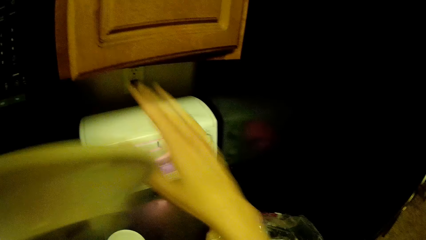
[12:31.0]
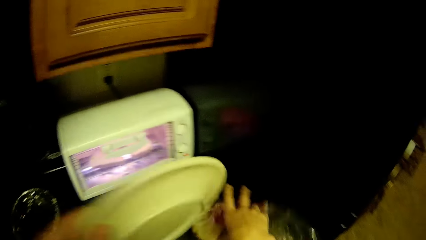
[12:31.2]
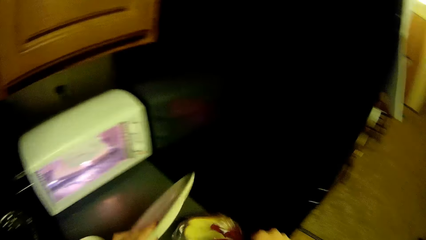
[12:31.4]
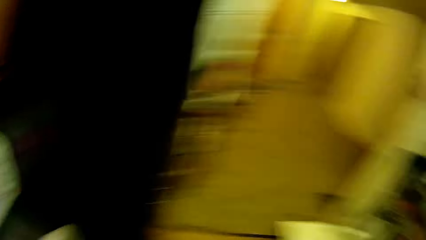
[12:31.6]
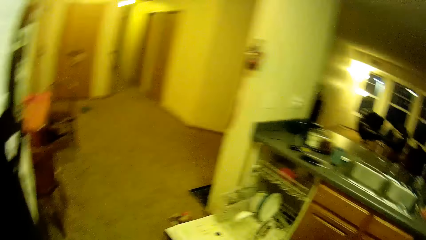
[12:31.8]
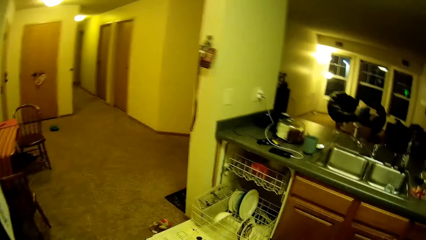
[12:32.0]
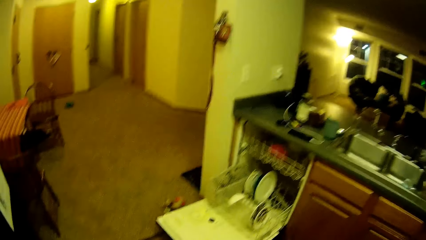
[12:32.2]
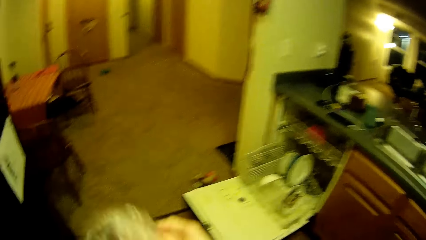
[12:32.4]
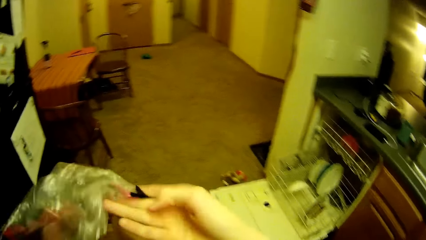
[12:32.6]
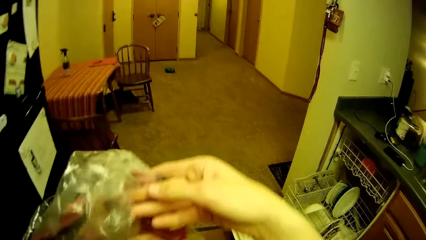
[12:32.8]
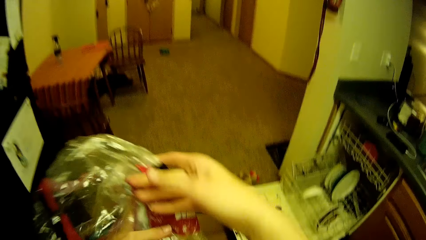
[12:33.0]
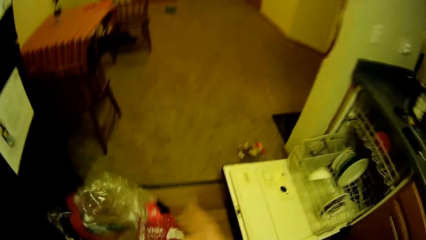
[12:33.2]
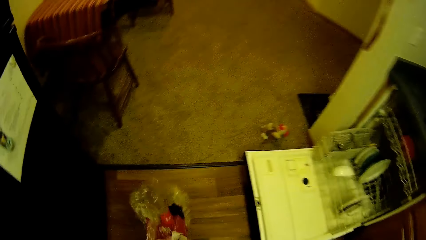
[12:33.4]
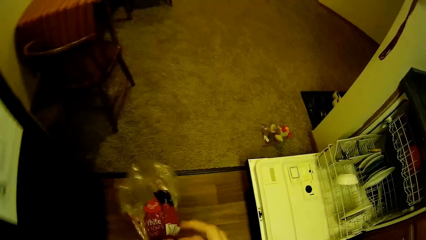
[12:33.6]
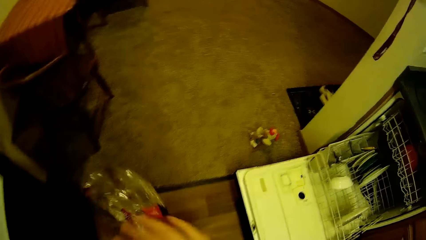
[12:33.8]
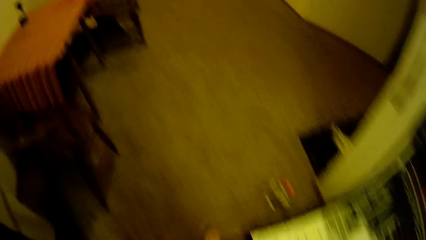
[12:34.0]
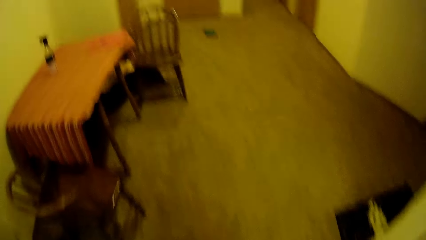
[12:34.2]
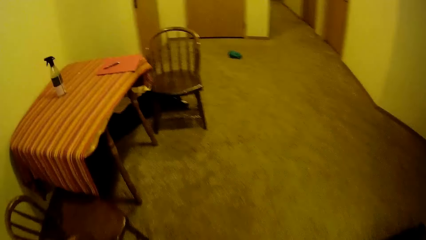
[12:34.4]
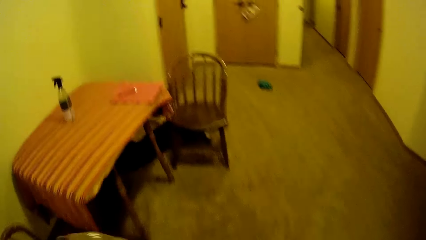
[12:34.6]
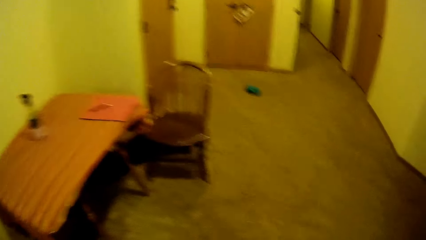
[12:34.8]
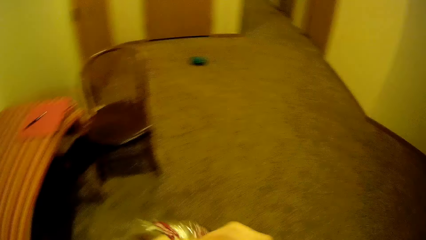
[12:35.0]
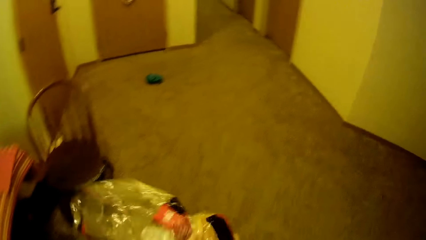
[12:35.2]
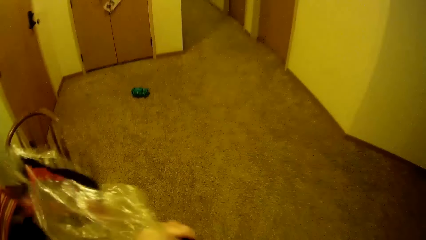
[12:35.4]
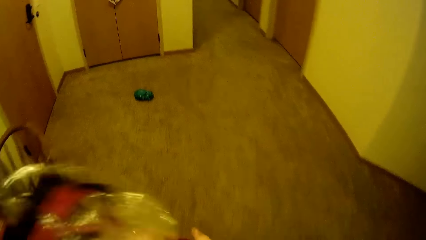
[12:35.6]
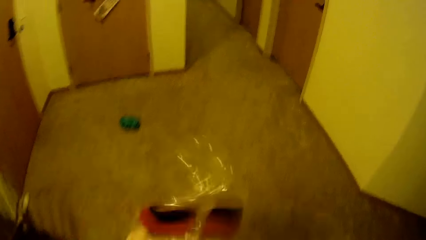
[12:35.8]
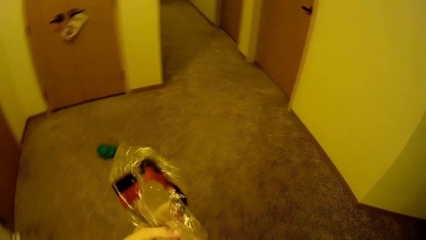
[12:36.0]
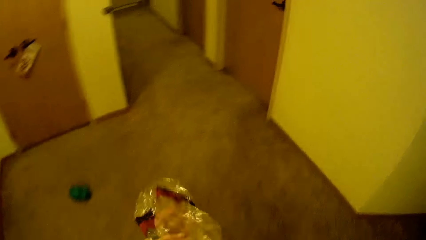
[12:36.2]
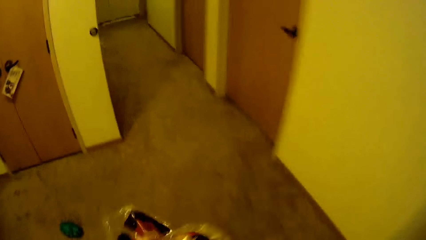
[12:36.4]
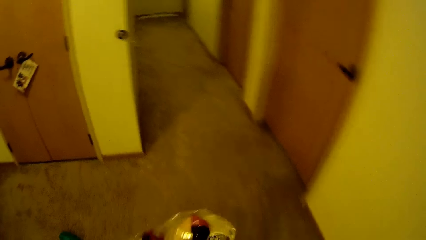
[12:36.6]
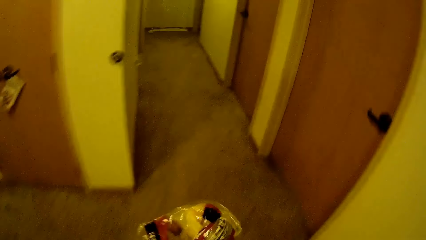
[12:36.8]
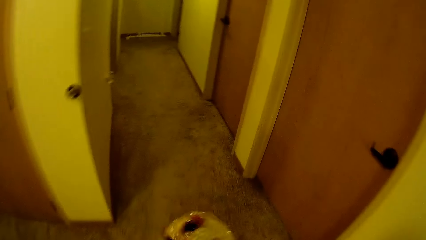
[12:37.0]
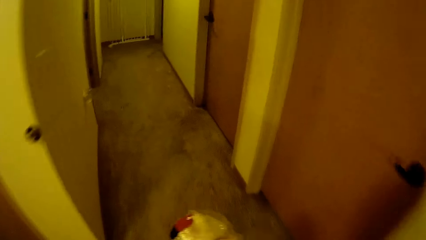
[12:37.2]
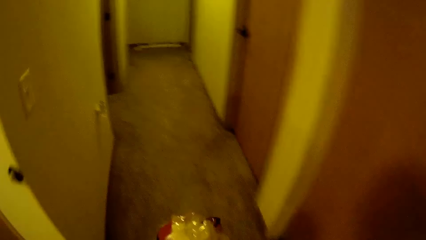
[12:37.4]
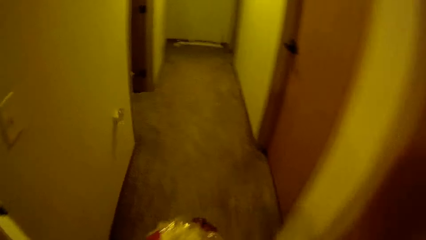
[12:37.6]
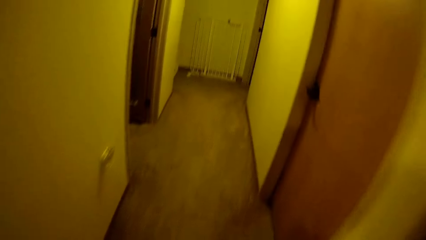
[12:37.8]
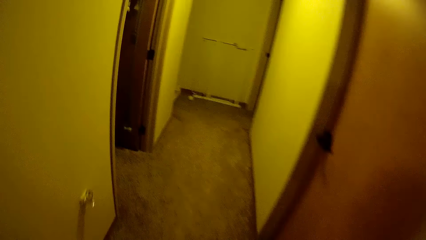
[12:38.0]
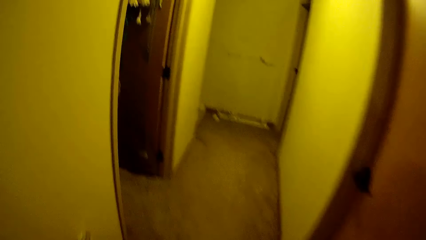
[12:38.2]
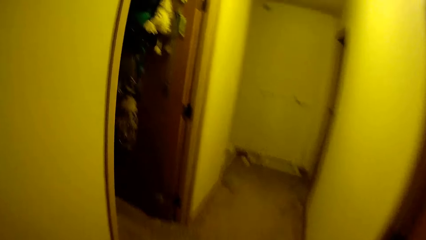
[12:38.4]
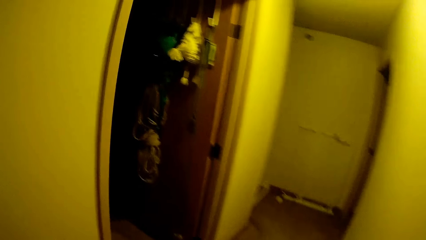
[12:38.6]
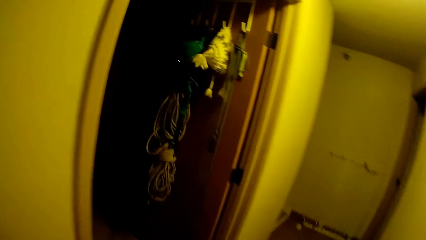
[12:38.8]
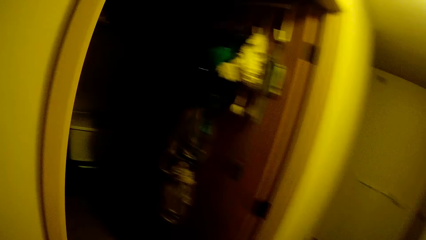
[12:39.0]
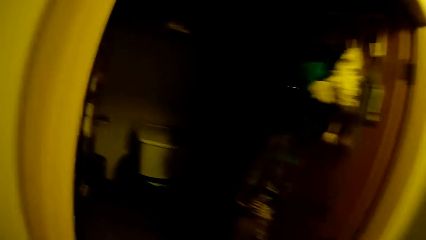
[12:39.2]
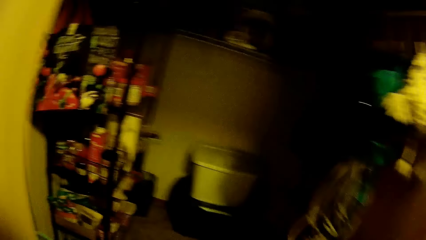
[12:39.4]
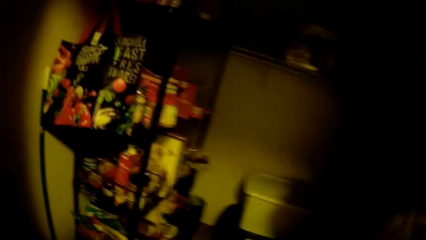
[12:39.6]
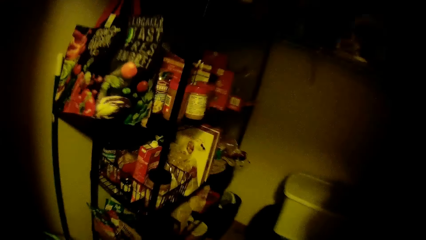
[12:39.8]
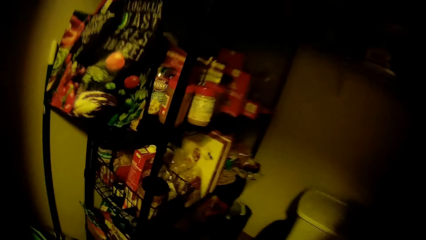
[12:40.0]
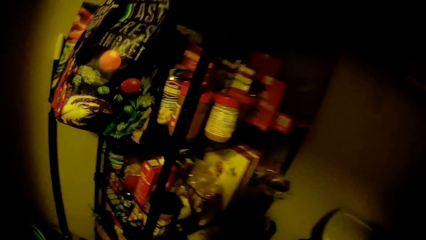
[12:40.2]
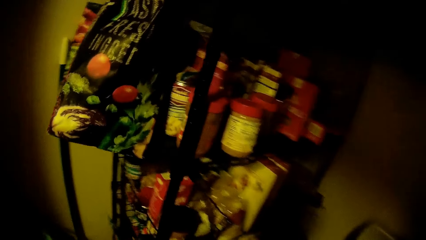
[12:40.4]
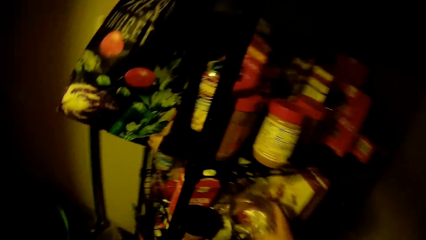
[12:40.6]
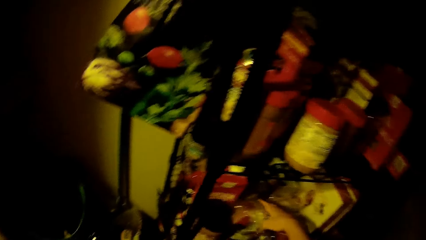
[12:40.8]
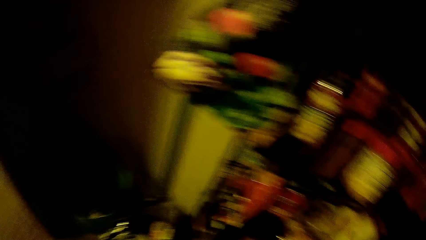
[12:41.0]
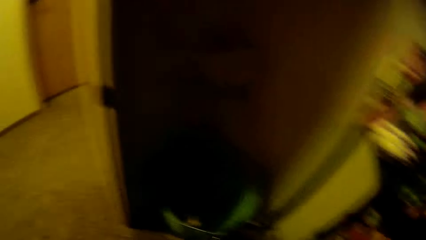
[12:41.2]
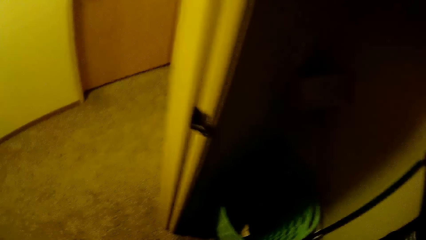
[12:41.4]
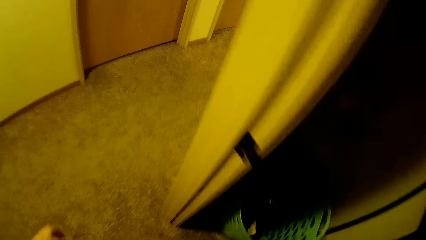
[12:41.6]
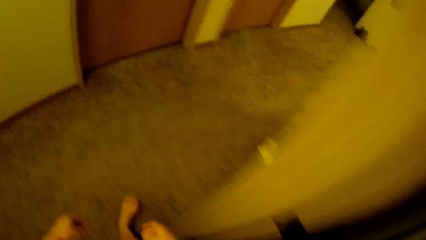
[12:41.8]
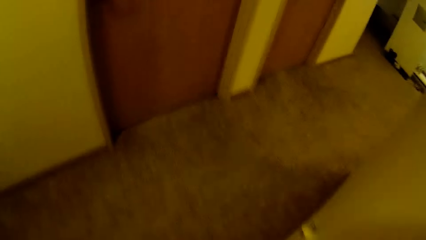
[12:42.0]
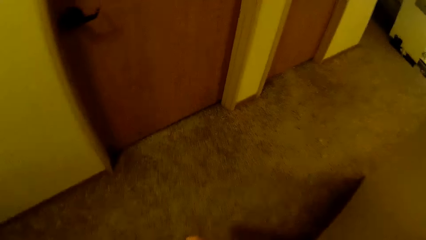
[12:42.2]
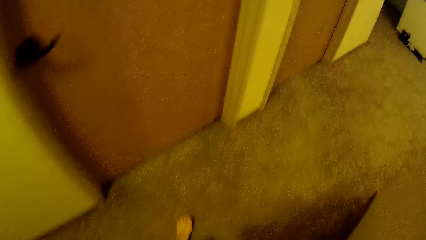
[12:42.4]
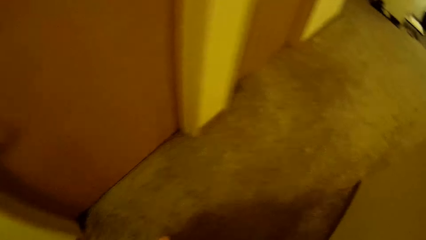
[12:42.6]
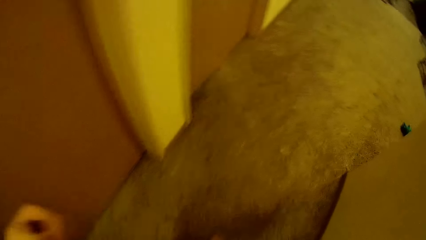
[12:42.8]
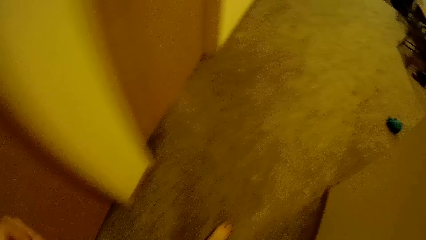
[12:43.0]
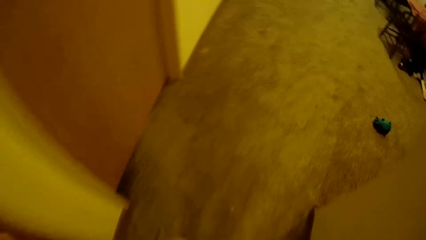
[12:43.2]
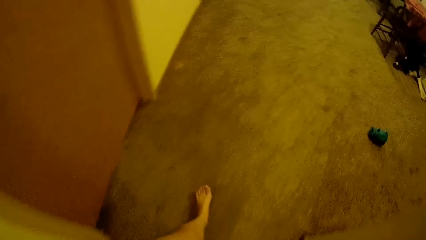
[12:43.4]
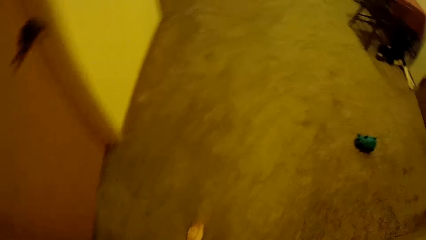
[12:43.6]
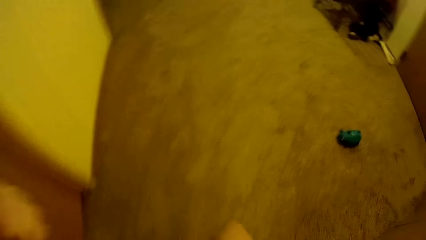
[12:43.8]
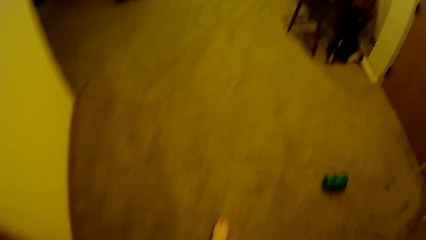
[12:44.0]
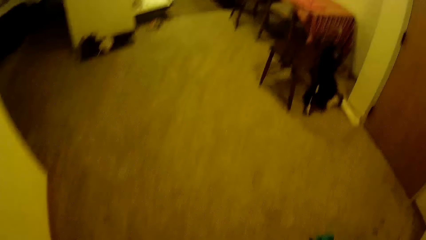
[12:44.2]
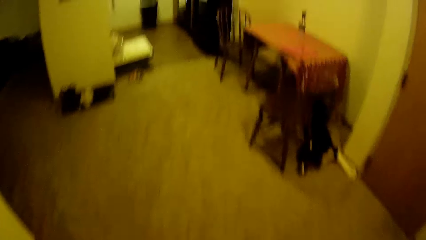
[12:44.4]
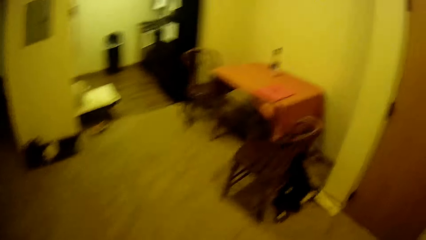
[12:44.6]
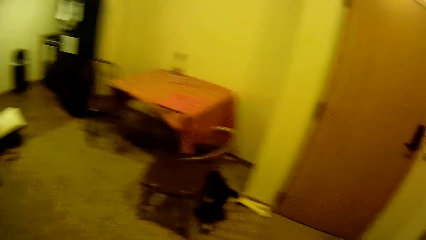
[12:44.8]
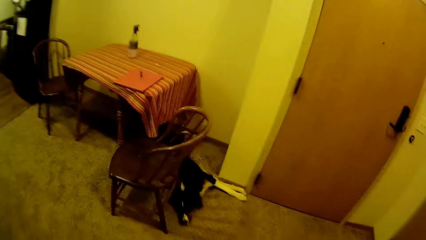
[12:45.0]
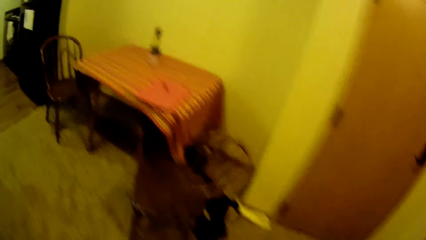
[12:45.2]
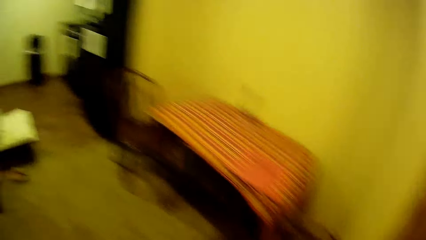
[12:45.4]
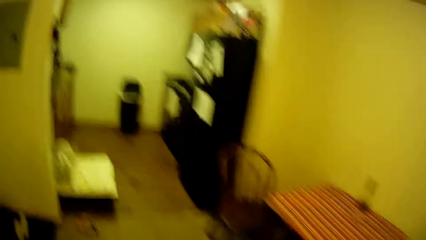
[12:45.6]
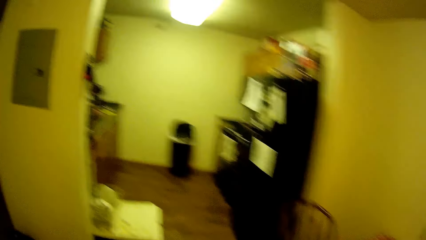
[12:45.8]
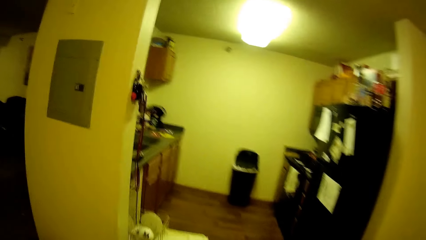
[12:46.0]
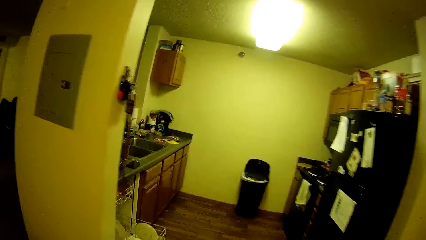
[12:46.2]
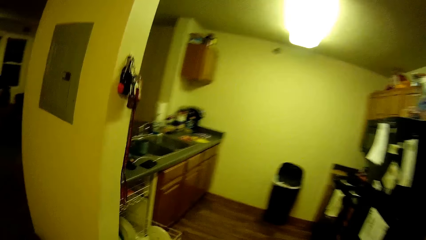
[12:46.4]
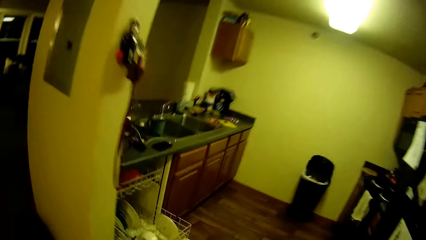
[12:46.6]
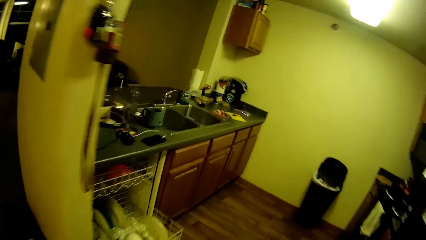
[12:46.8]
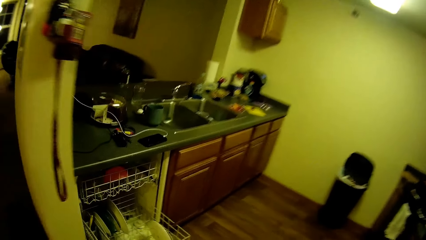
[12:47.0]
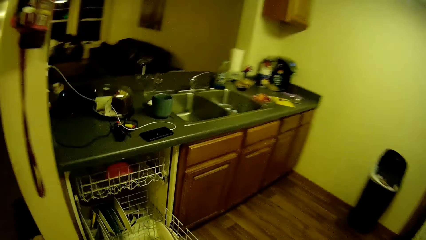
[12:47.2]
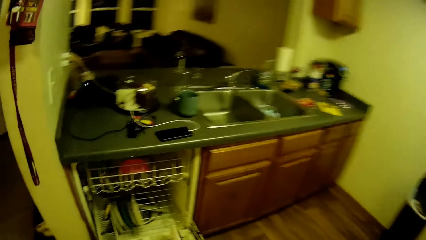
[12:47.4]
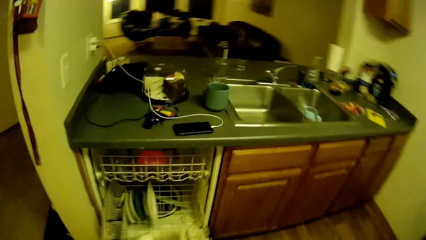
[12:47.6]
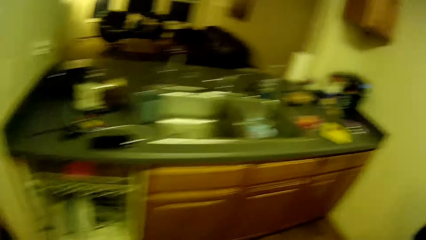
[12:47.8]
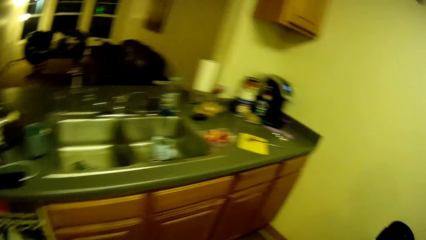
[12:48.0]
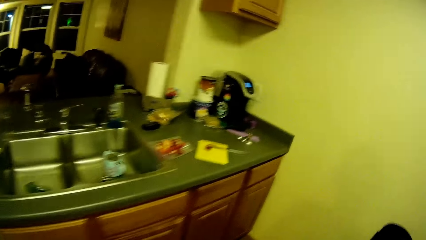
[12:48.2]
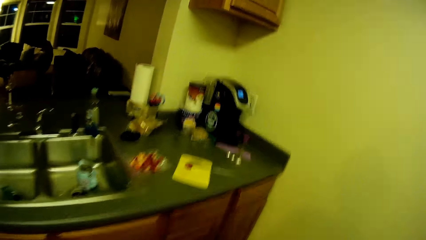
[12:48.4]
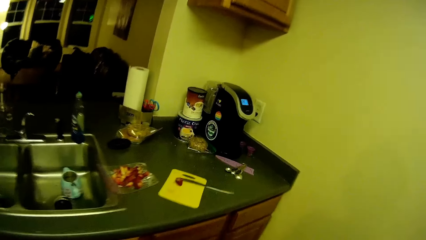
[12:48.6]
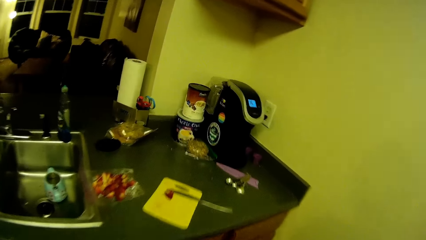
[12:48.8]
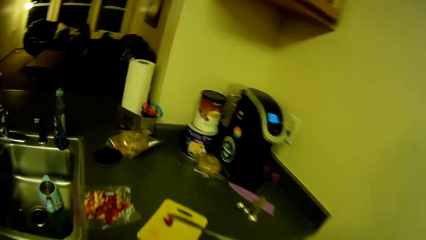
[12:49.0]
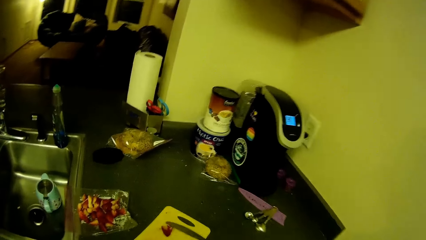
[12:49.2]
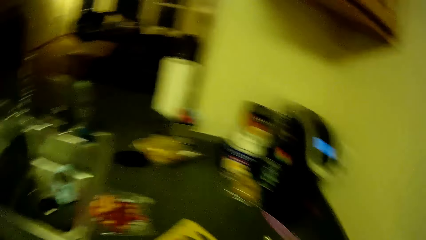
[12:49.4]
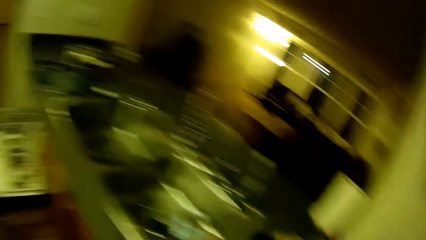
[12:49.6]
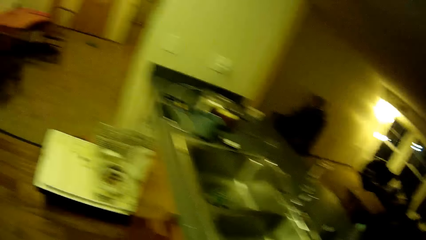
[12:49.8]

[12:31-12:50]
The camera wearer drops the plate on the kitchen counter with her left hand. She removes the pack of bread from the kitchen counter with her right hand. She closes the cupboard. She folds the pack of bread with her hands and walks towards a closet. She drops the pack of bread in the shelf with her right hand. She walks to the kitchen.
